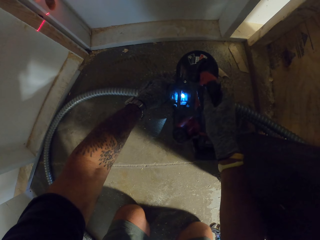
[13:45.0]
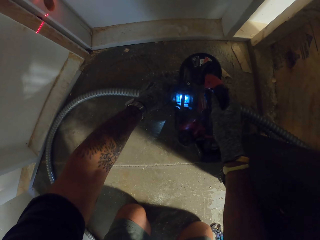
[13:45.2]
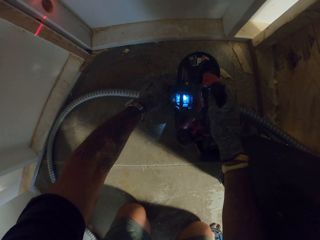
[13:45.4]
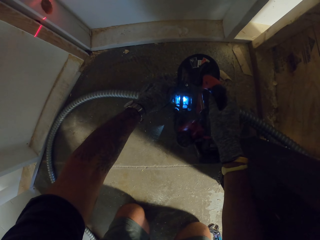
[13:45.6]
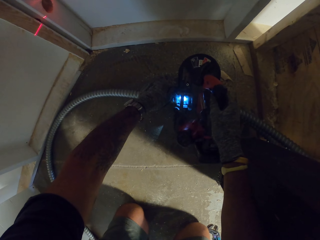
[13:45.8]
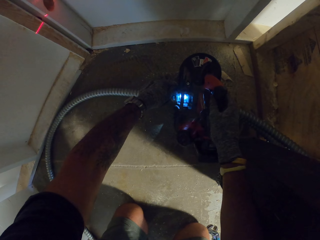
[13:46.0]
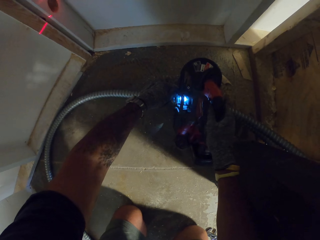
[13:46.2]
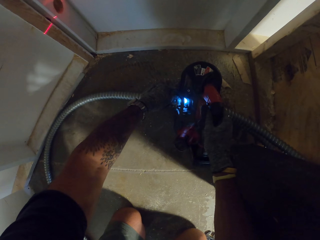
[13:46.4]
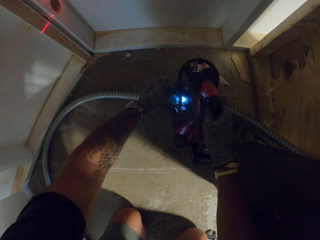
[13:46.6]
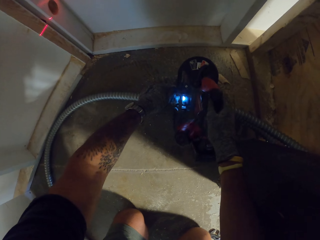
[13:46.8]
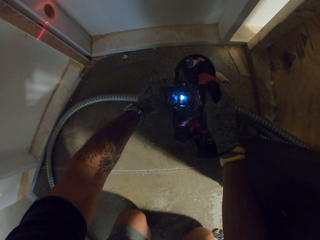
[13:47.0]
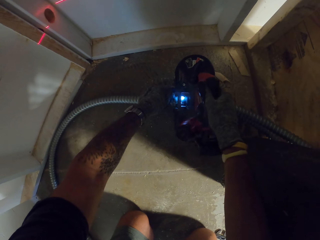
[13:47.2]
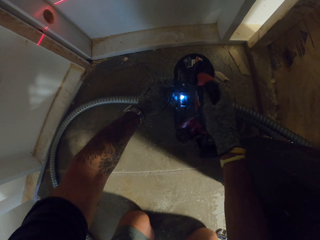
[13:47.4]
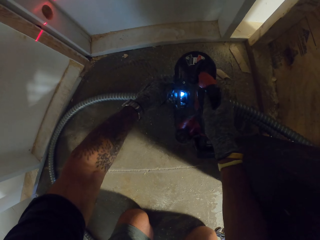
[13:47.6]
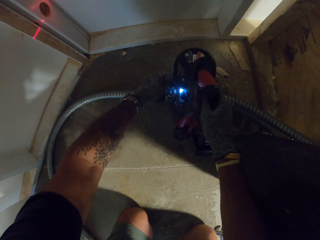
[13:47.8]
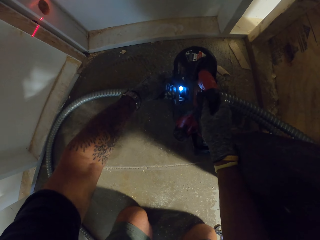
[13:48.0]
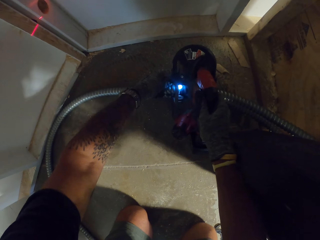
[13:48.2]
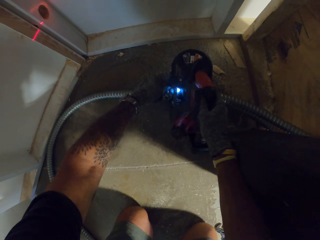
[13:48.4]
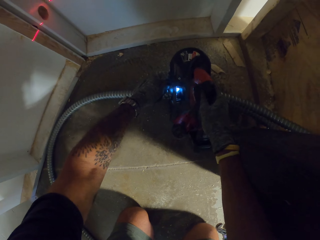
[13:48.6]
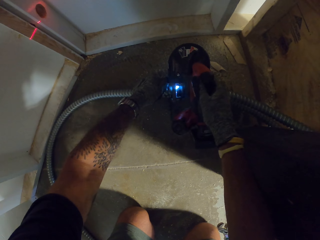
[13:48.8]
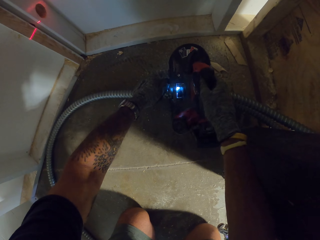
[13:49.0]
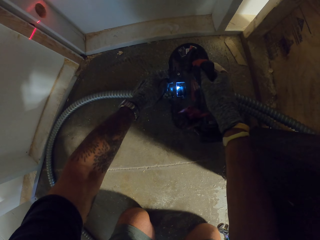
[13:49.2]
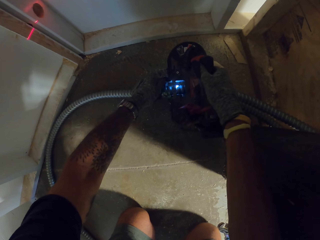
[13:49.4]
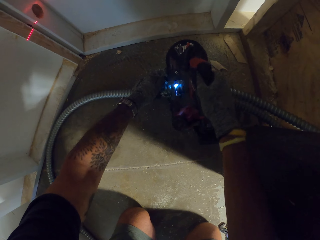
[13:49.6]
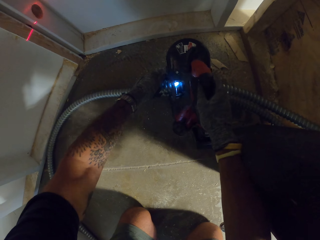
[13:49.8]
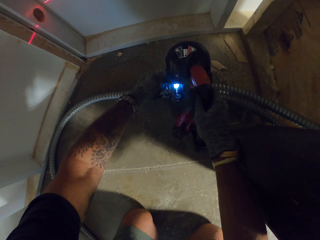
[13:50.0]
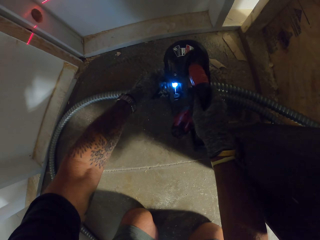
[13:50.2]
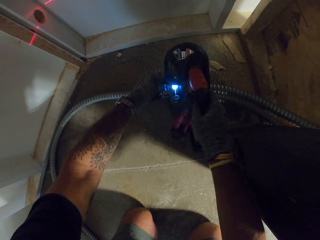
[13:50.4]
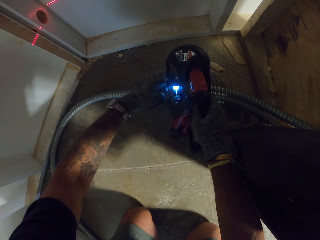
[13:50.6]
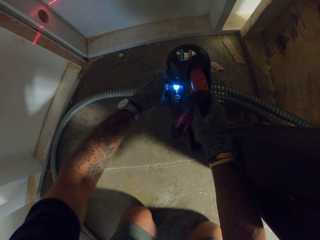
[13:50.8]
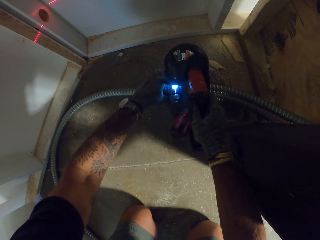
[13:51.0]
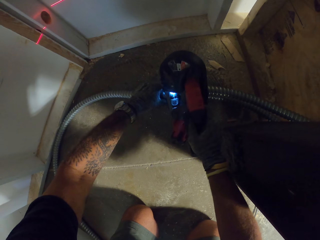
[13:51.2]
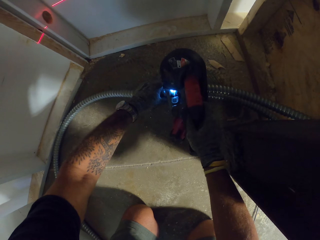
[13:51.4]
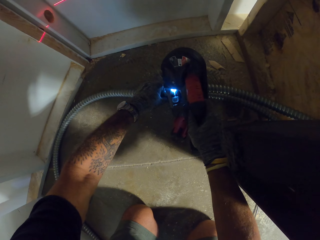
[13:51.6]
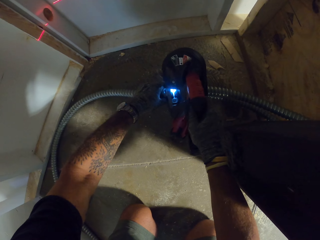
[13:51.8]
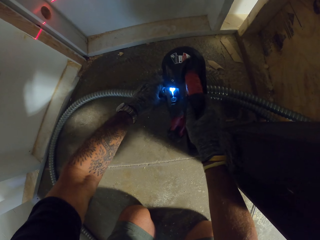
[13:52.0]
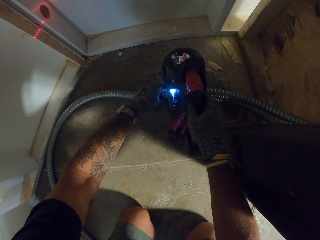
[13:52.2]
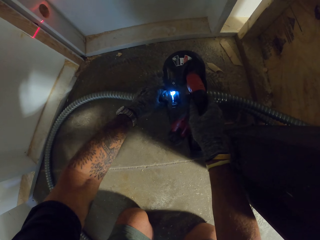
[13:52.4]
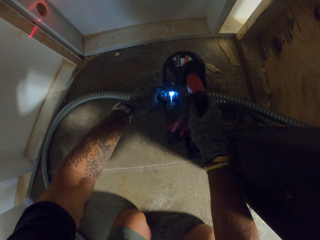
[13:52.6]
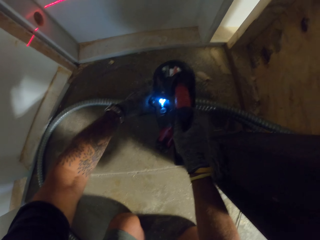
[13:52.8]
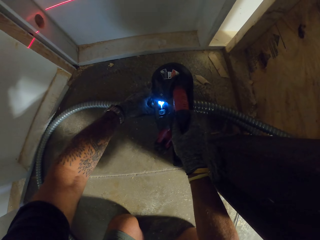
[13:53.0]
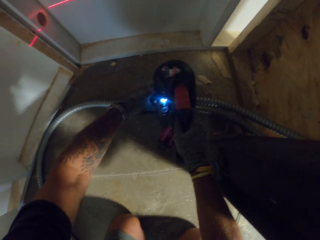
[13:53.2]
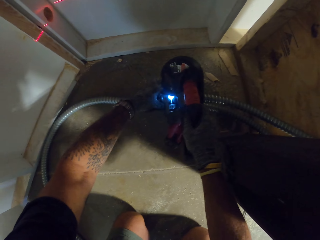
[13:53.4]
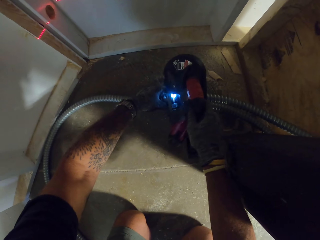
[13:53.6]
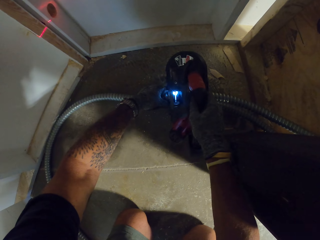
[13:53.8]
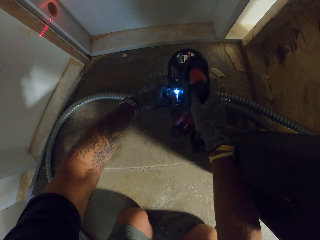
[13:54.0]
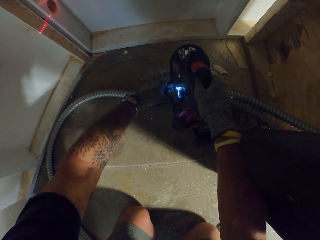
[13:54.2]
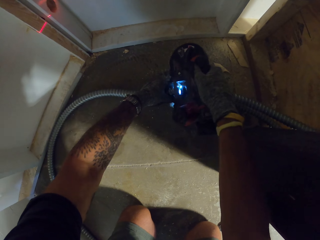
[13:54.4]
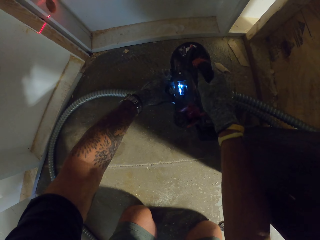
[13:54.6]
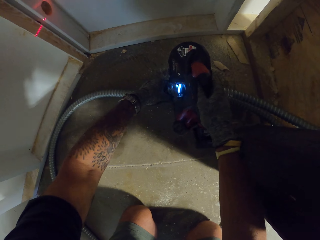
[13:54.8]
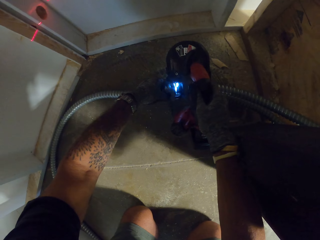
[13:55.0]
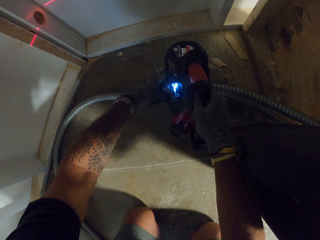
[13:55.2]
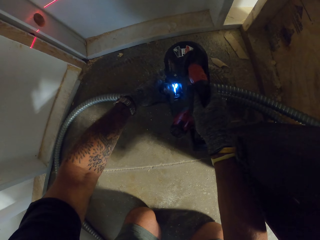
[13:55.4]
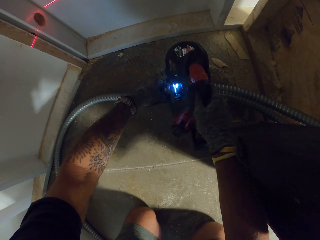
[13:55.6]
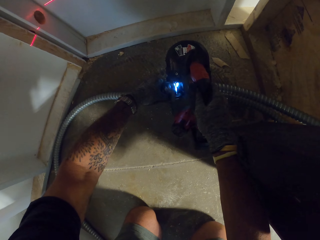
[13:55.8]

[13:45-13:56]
The camera wearer cuts the pipe with a pipe cutter.

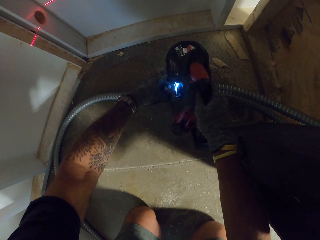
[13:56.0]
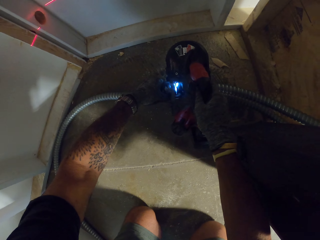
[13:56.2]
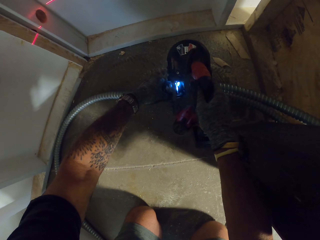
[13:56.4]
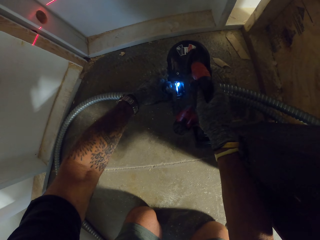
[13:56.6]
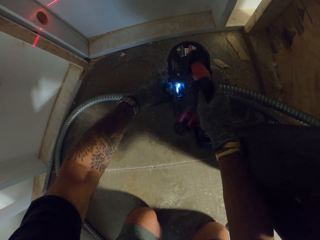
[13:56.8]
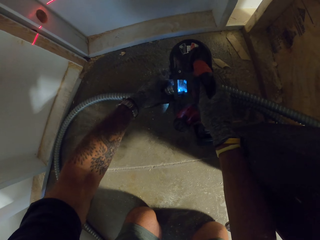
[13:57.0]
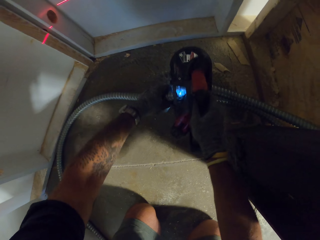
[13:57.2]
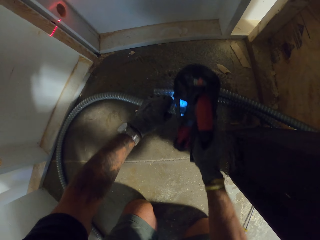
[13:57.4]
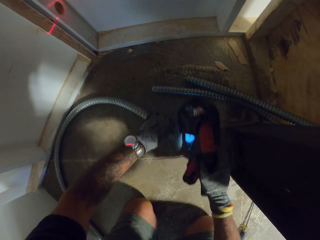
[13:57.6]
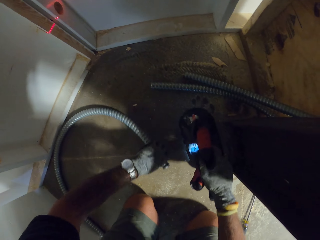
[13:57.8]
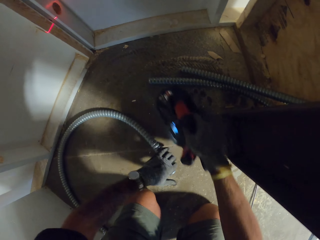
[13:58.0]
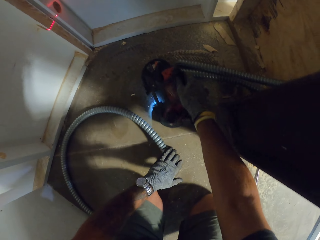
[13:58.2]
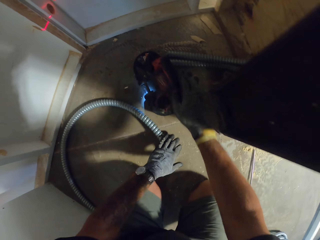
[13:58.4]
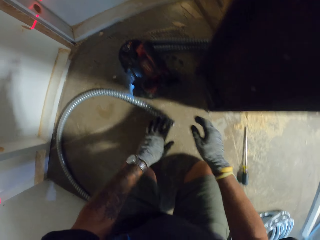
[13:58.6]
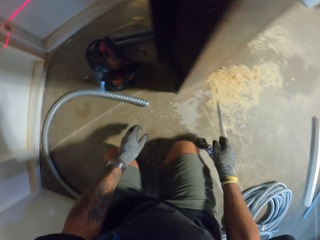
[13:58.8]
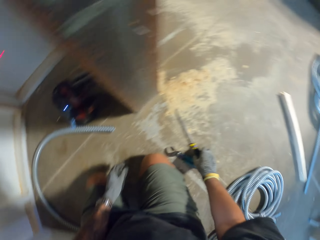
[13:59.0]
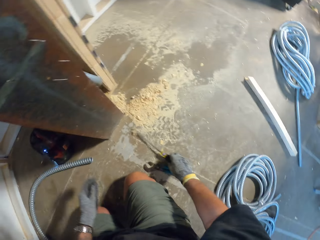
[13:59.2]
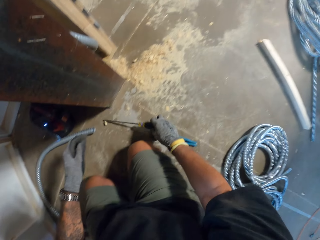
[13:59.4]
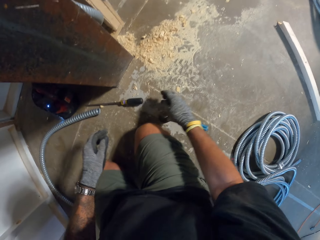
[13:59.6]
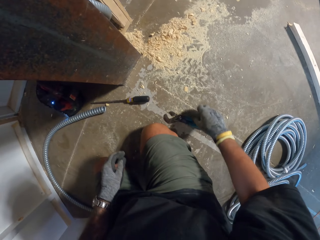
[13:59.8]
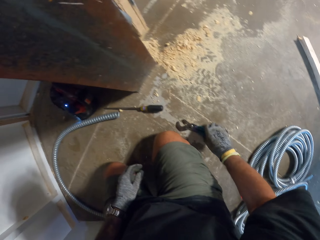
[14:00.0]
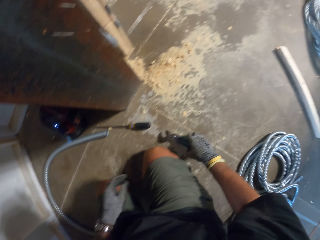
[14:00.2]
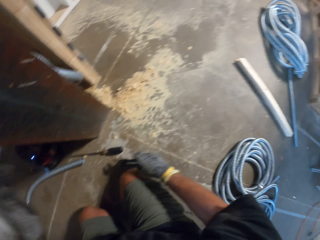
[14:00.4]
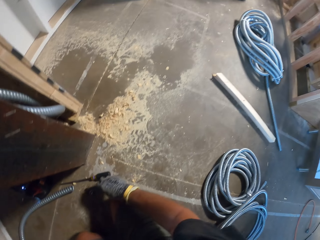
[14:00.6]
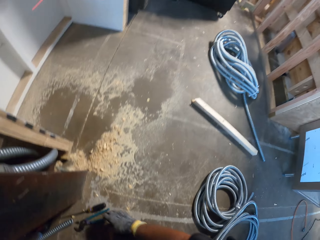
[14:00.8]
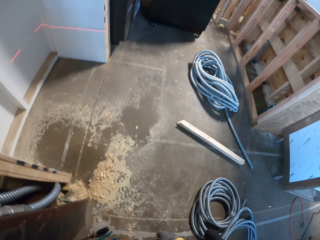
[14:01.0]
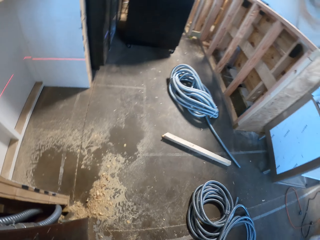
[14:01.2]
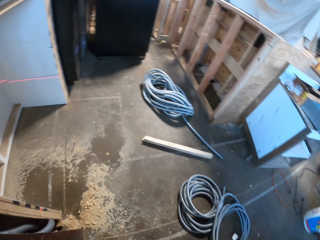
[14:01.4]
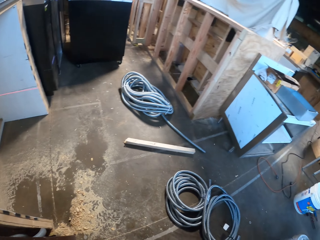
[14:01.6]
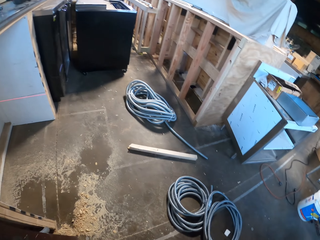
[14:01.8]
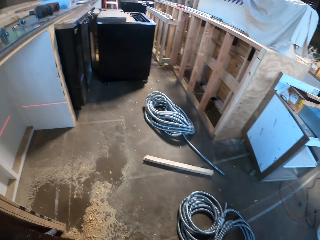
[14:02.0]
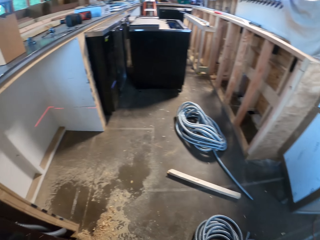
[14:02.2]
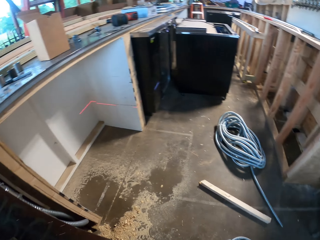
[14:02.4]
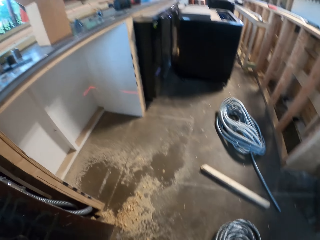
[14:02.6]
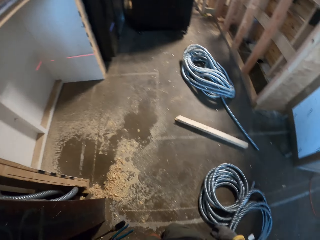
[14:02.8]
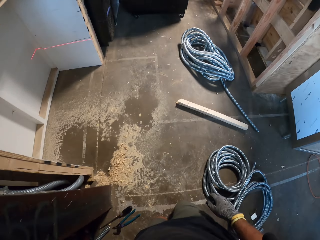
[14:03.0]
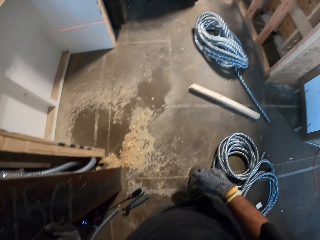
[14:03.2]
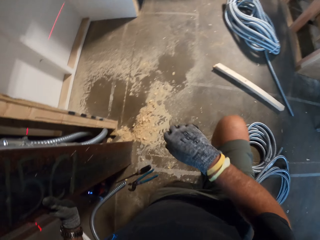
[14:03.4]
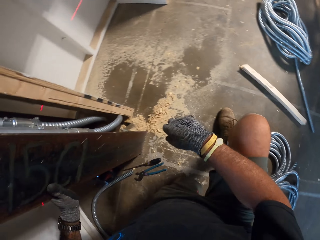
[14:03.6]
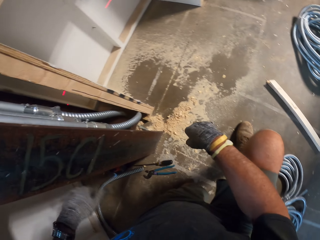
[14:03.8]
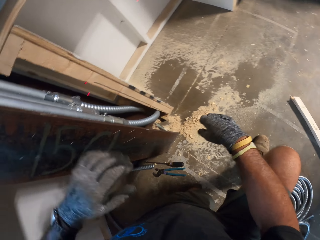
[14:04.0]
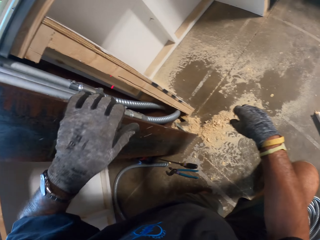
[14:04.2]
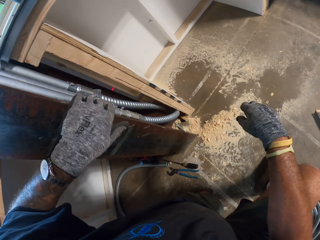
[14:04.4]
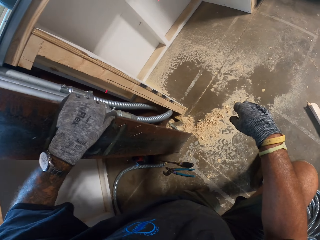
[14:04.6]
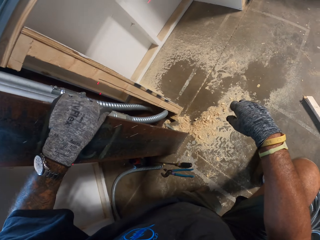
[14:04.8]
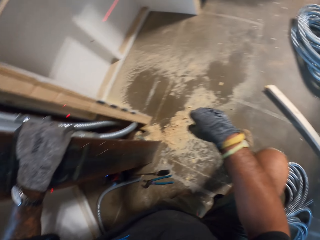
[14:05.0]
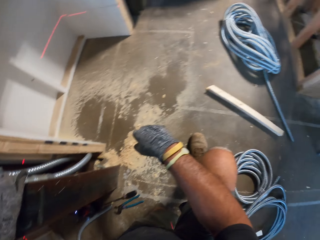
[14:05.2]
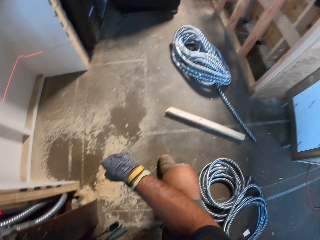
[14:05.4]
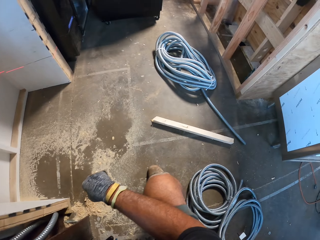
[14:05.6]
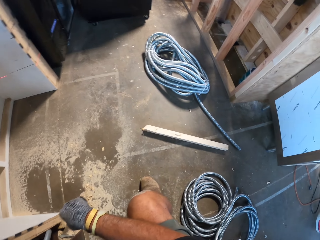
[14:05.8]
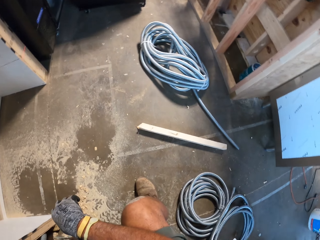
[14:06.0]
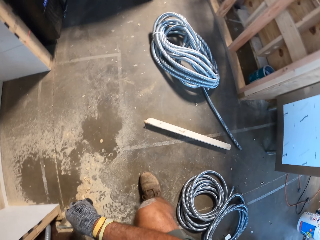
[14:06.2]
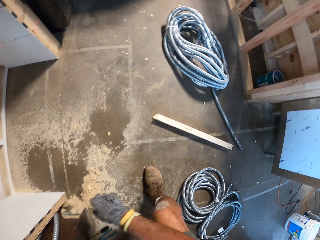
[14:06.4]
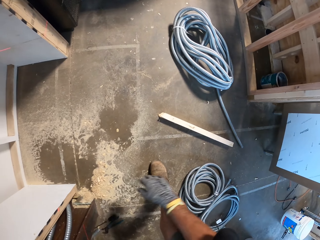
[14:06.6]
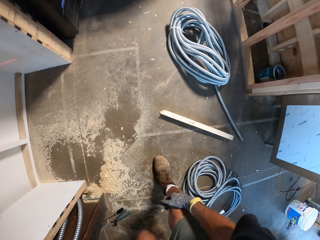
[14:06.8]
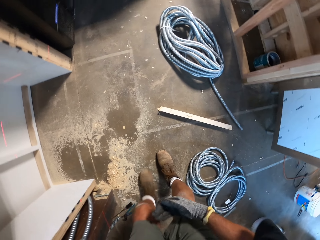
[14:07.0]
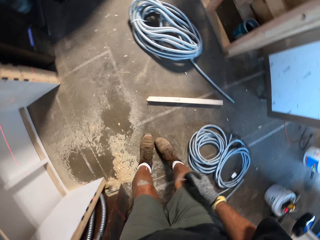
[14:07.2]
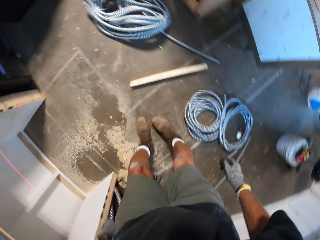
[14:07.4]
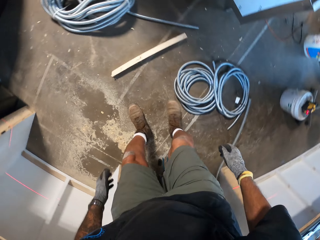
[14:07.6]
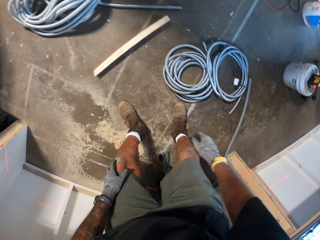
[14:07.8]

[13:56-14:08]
The camera wearer puts the pipe cutter on the floor. They pick up the screwdriver, move the screwdriver, and put the screwdriver down. They move the pliers. They look around the workshop.
